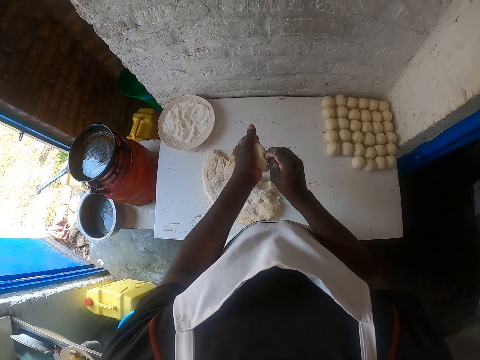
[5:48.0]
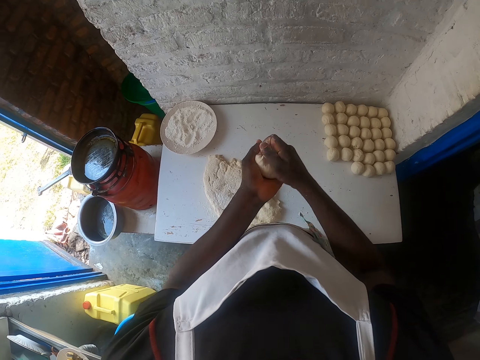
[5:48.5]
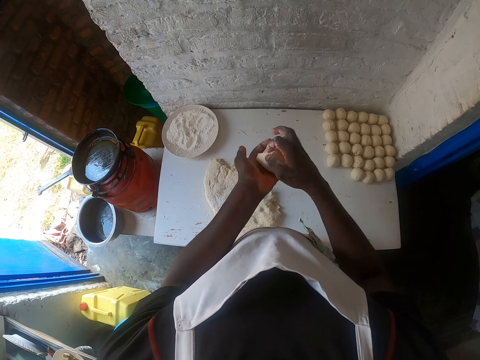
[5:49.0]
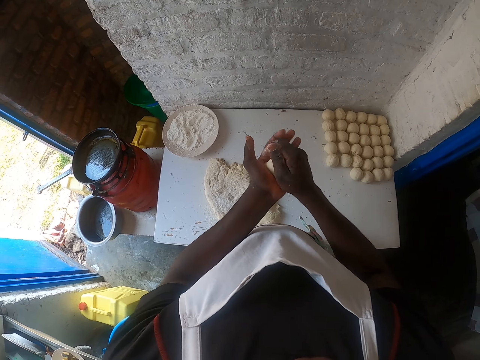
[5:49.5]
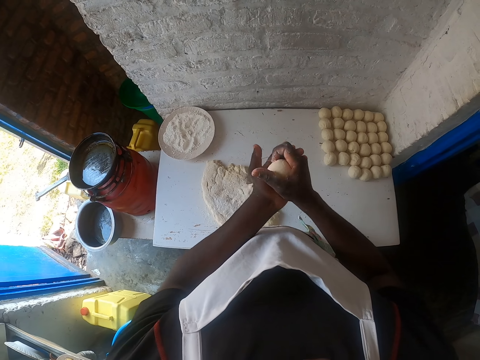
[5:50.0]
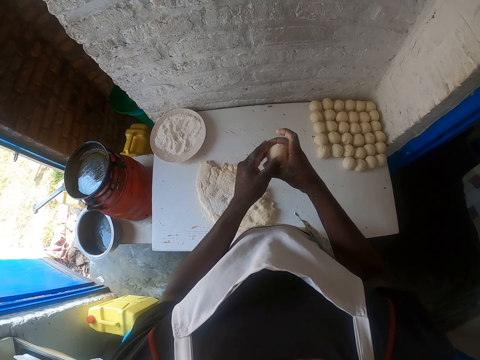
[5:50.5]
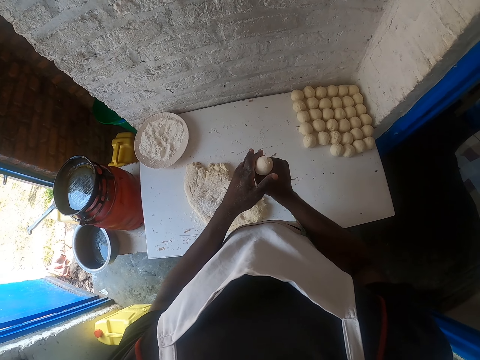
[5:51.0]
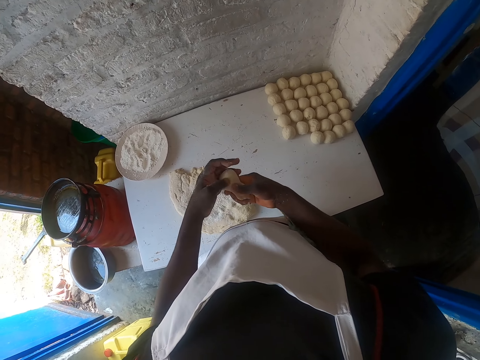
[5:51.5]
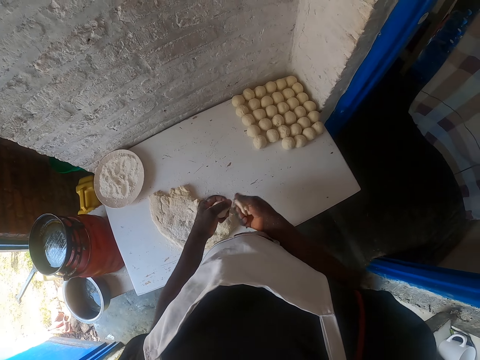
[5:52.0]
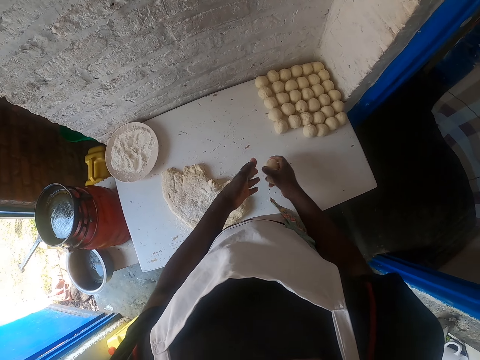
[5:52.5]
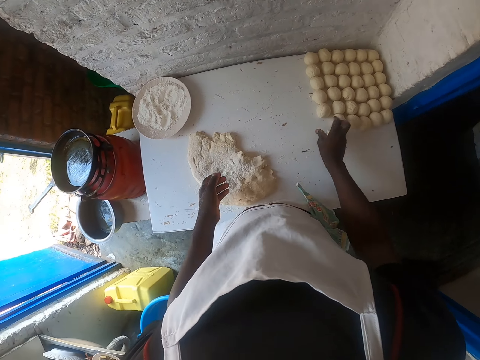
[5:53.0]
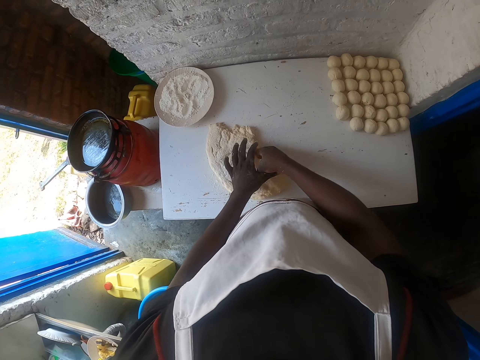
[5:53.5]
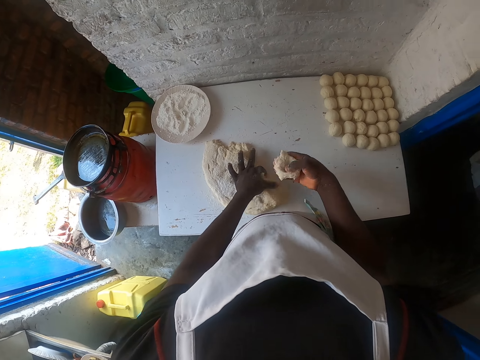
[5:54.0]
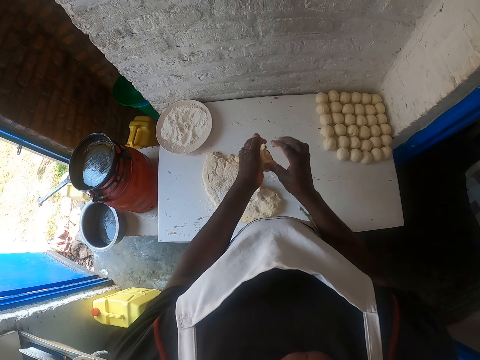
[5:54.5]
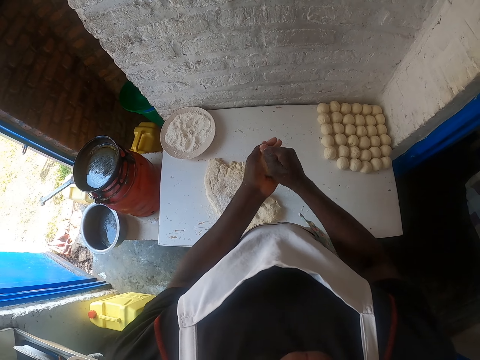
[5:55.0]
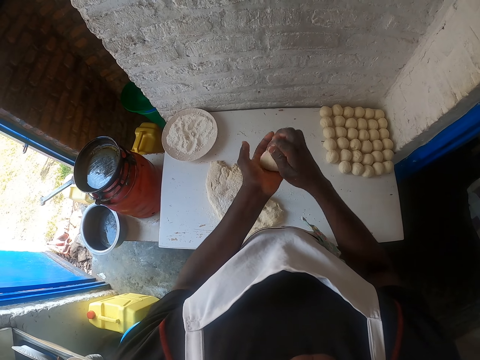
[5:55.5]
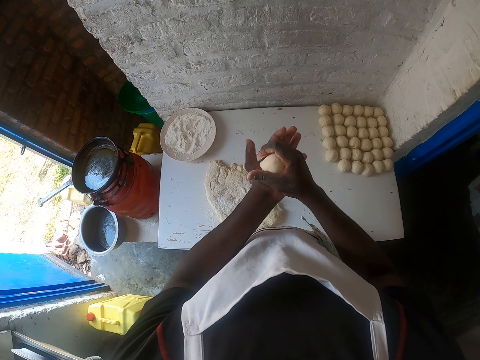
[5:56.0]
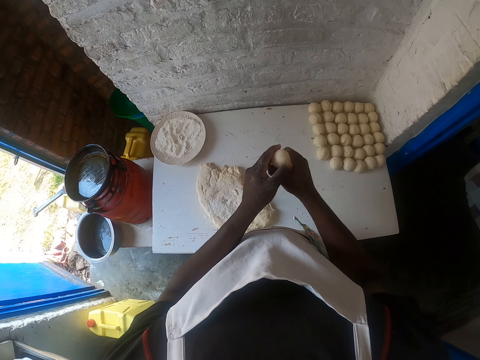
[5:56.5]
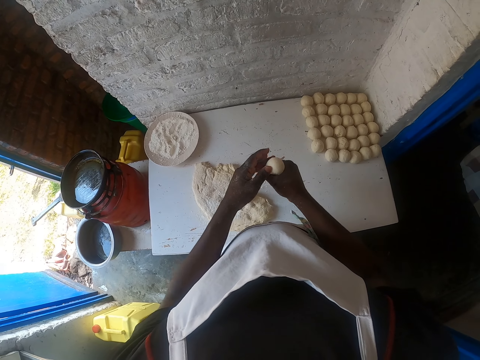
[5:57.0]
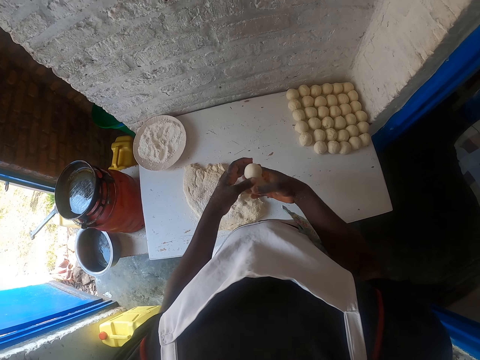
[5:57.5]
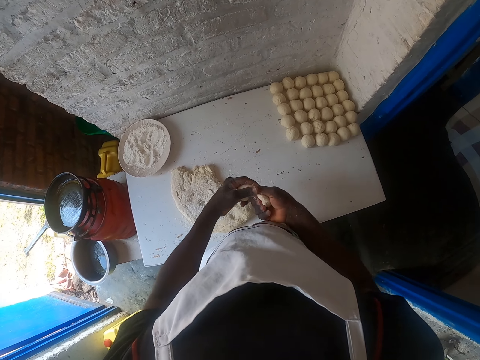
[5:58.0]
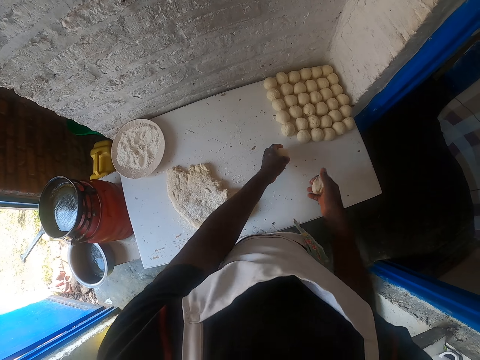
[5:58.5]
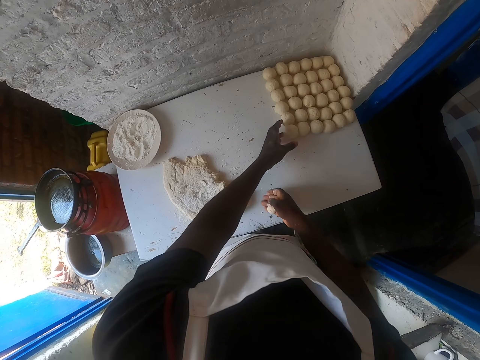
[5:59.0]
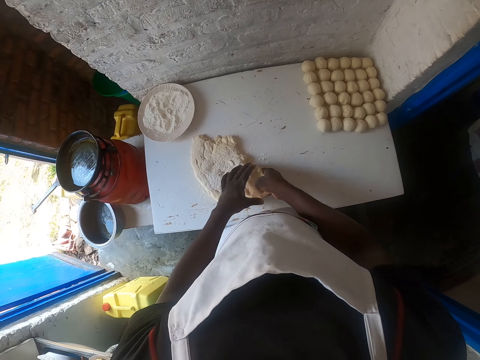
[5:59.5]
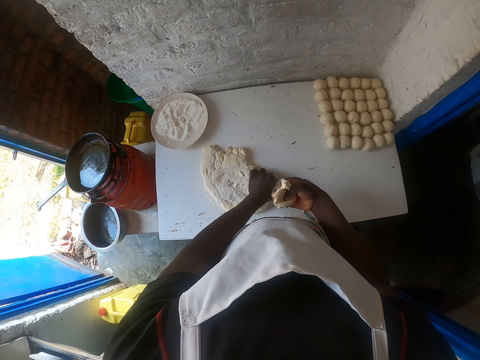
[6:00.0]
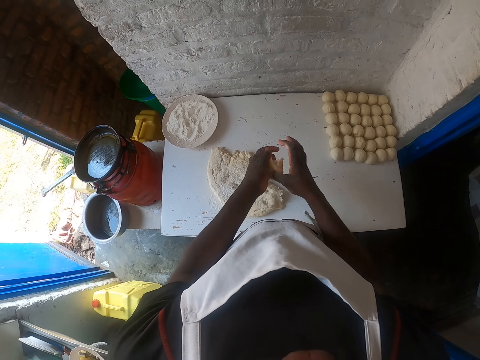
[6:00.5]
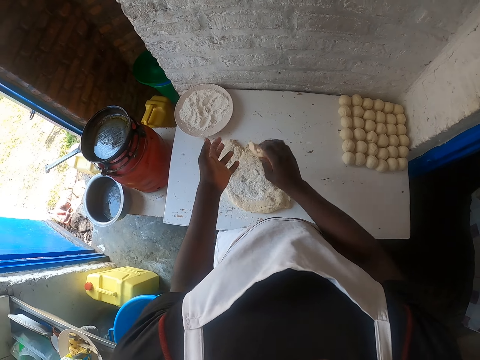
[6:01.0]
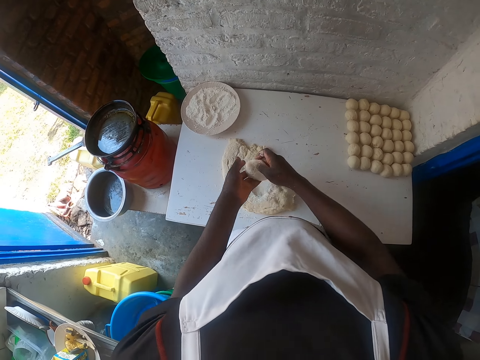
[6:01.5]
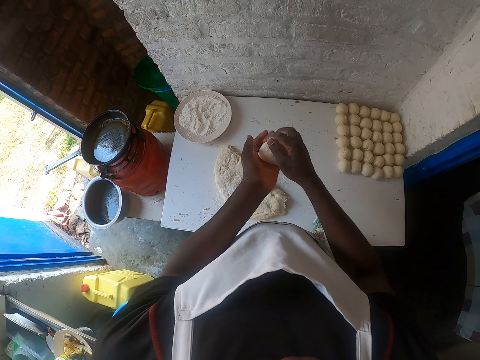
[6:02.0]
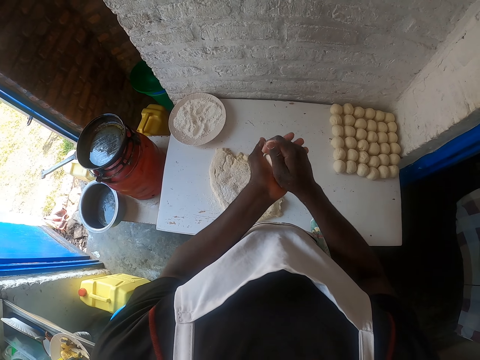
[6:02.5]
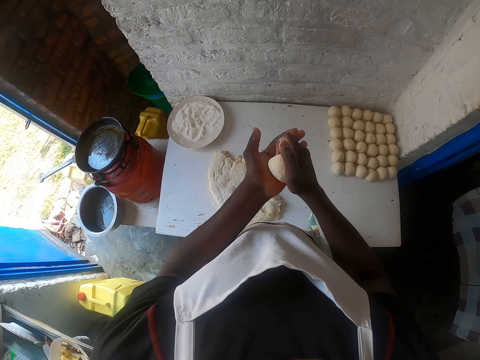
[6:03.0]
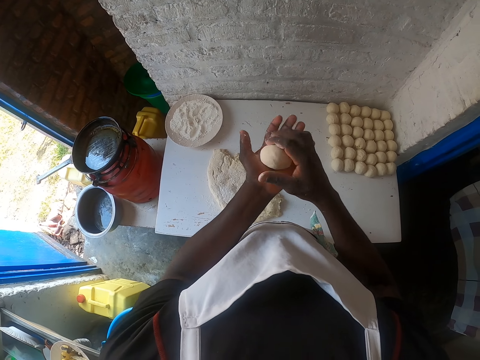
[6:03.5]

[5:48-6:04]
The camera wearer rolls the dough with both hands. They squeeze the dough. They break the dough into two and cut the dough. They transfer the dough to the right hand. They place the rolled dough on the table. They cut the dough on the table. They roll the dough with both hands. They squeeze the dough. They break the dough into two and cut the dough. They place the rolled dough on the table. They pull back the left hand. They cut the dough on the table. They roll the piece in hands. They stick the piece on the dough on the table. They tap the dough on the other. They roll the dough with both hands.

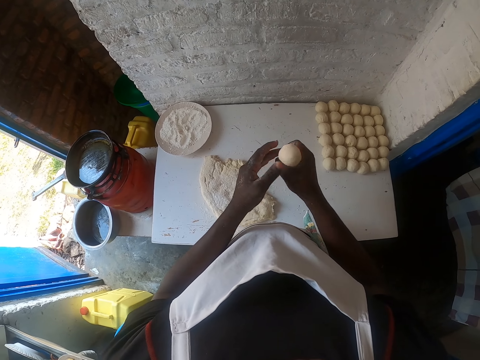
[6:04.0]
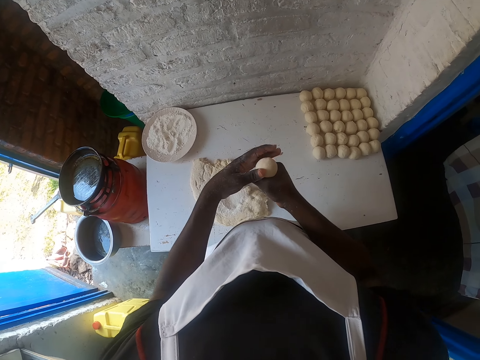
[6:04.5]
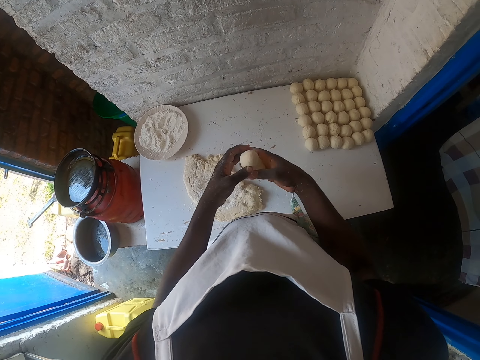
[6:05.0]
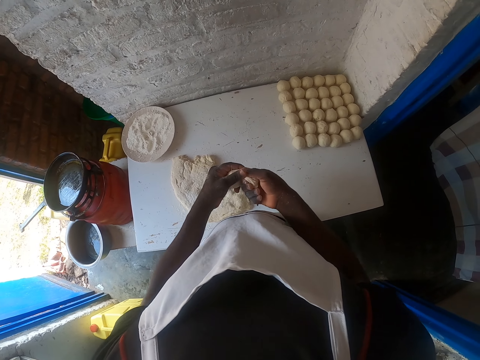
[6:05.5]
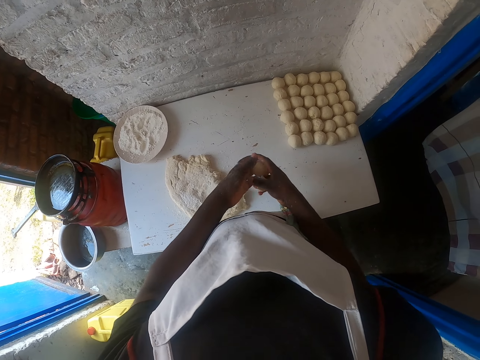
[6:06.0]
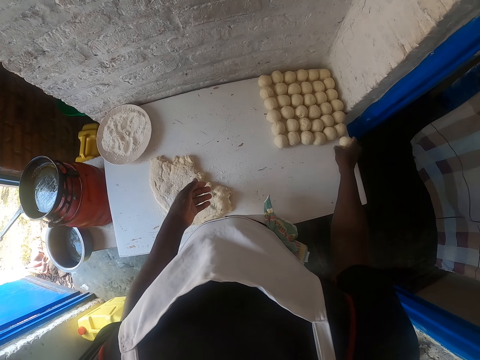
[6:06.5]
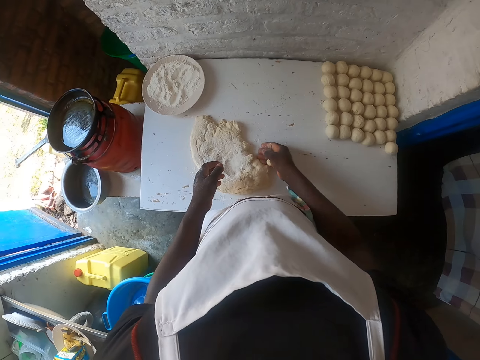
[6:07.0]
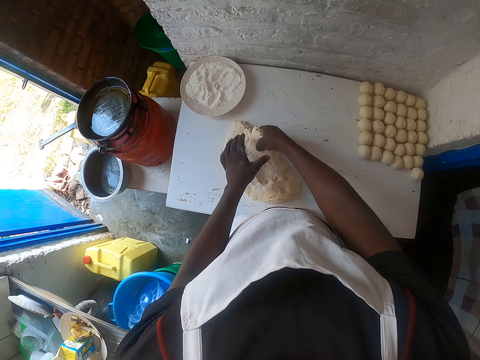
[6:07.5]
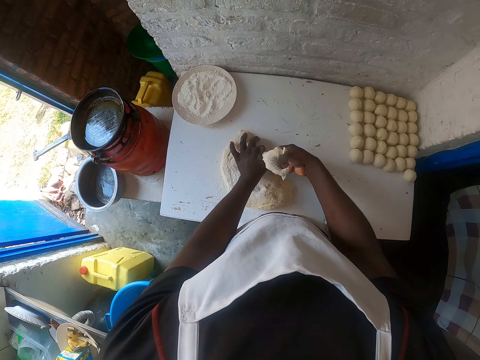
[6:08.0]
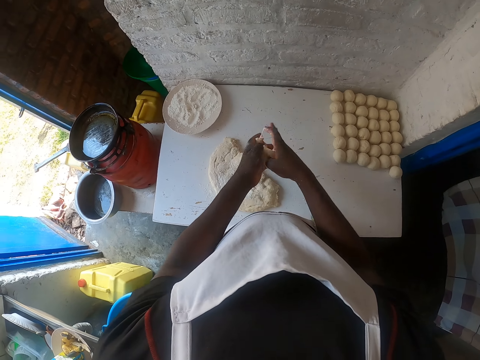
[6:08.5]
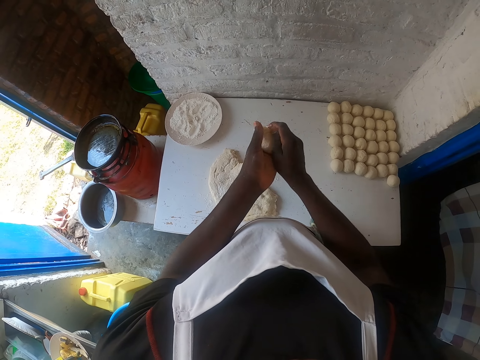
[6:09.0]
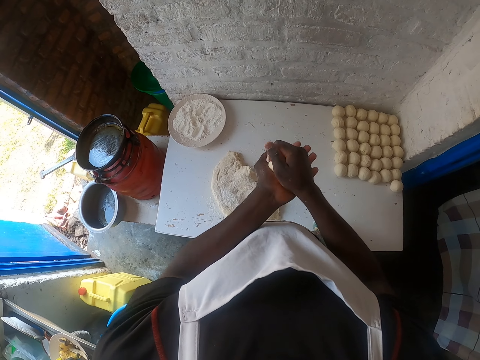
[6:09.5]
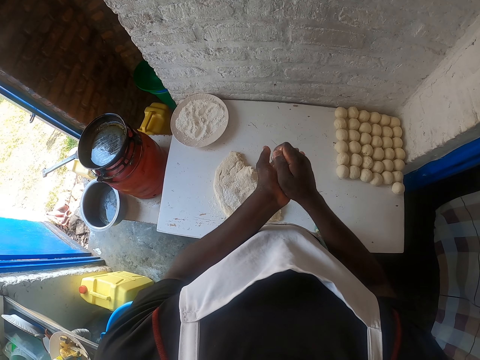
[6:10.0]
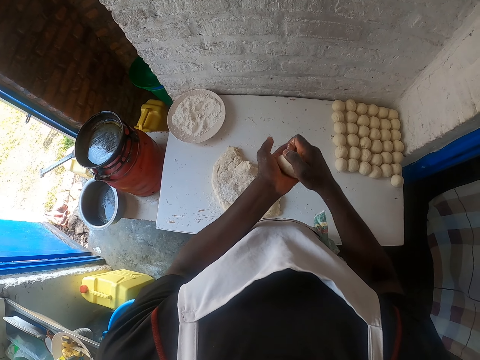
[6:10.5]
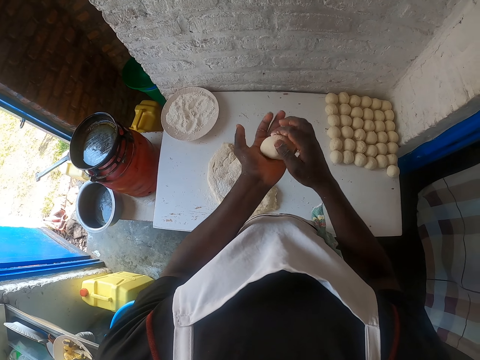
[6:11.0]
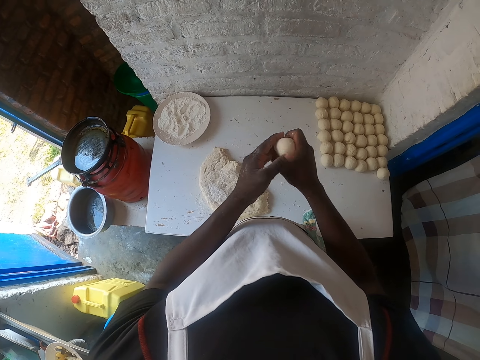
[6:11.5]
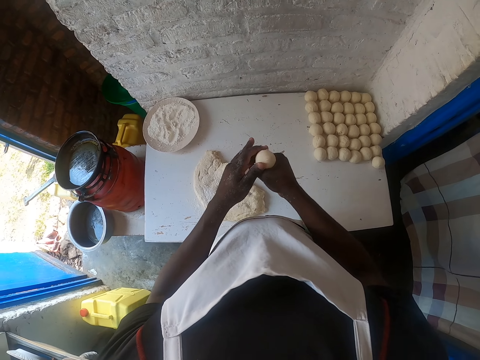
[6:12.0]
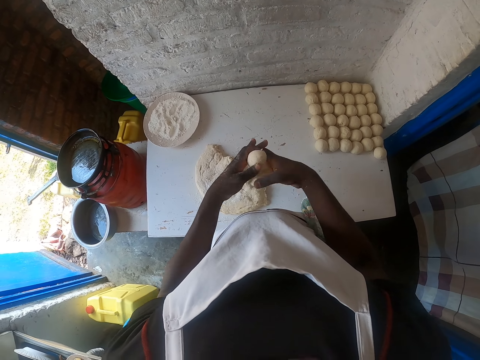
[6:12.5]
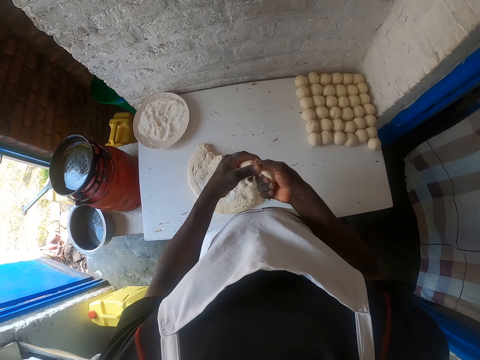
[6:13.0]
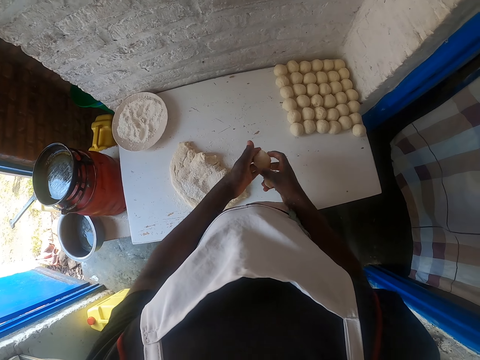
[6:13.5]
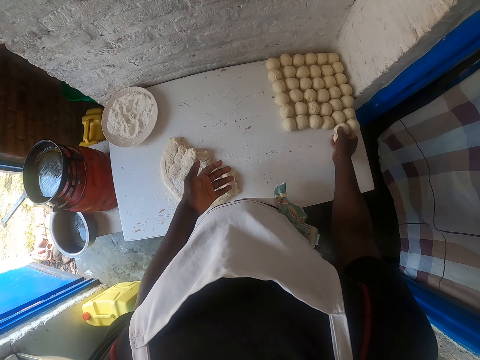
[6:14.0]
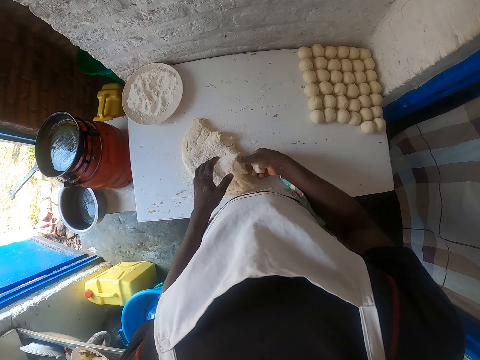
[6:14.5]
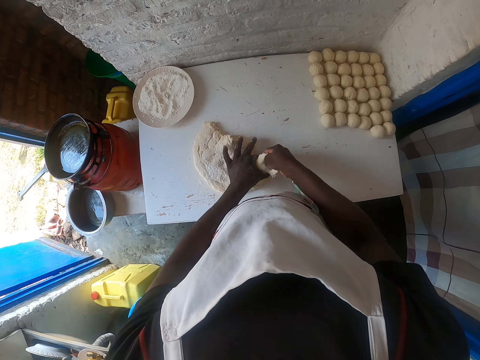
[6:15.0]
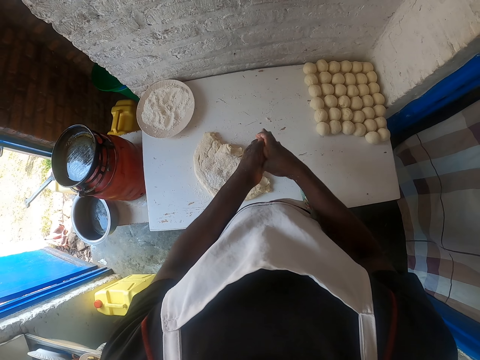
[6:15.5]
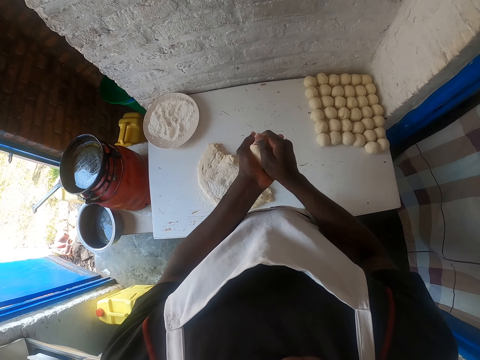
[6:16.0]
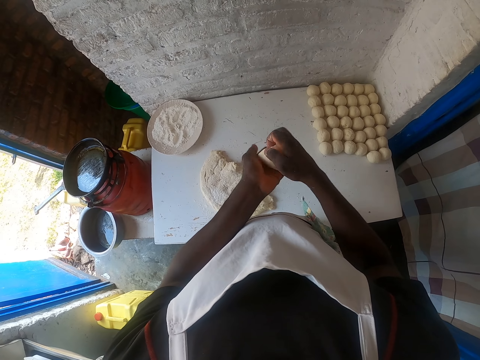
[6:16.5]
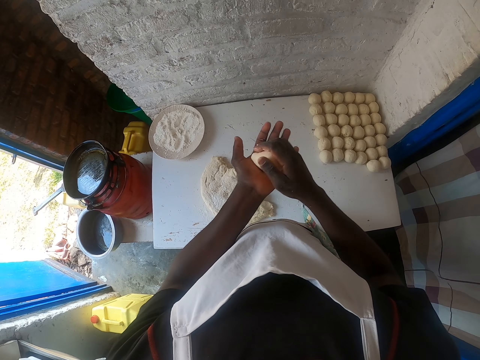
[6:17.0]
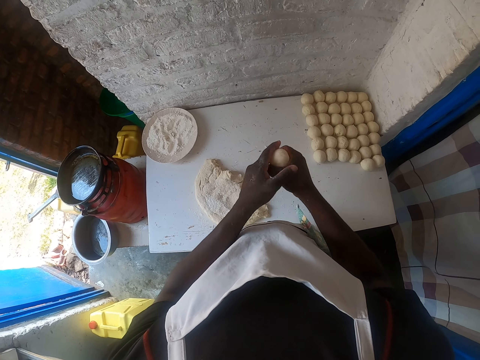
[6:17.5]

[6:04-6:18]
The camera wearer squeezes the dough. They break the dough into two. They transfer the dough to the right hand. They place the rolled dough on the table. They cut the dough on the table. They roll the piece in hands. They squeeze the dough. They break the dough and cut the dough. They transfer the dough to the right hand. They place the rolled dough piece on the table. They pull the dough. They cut the dough on the table. They roll the piece in hands.
